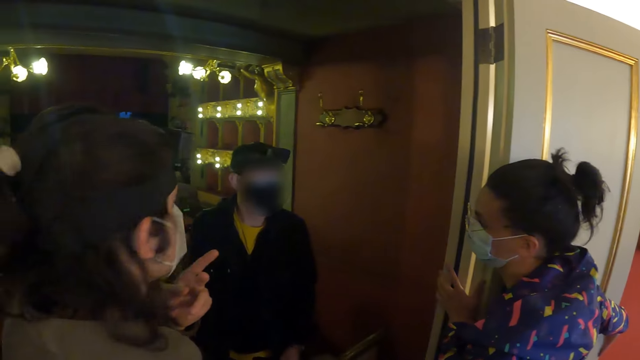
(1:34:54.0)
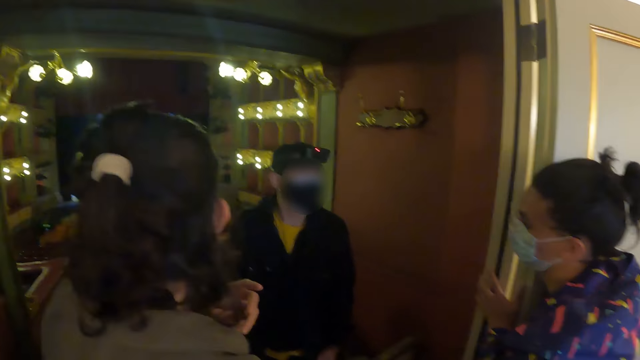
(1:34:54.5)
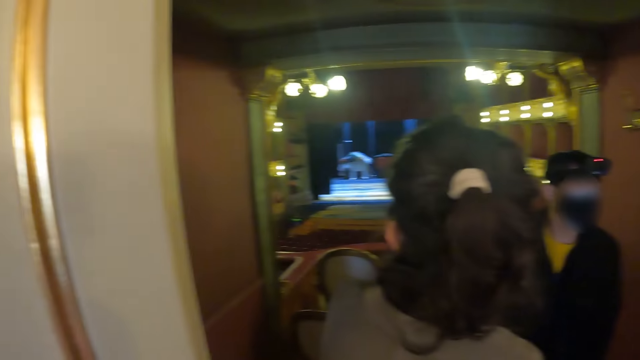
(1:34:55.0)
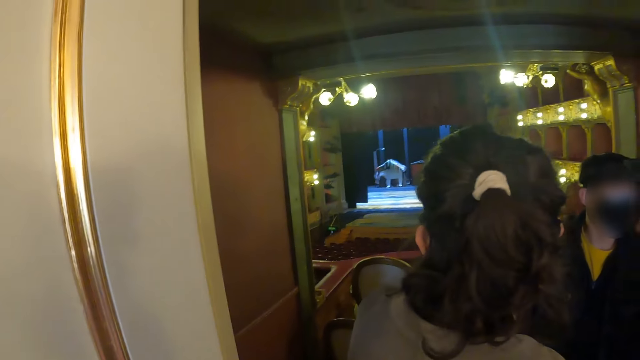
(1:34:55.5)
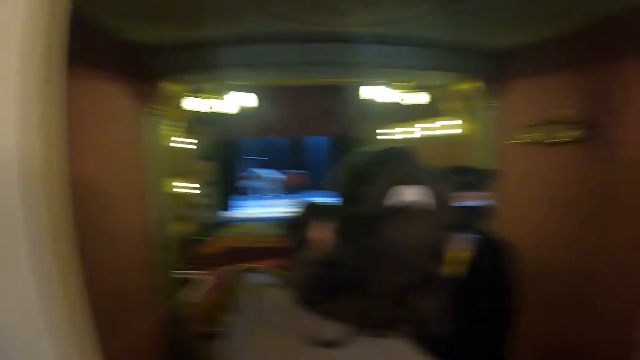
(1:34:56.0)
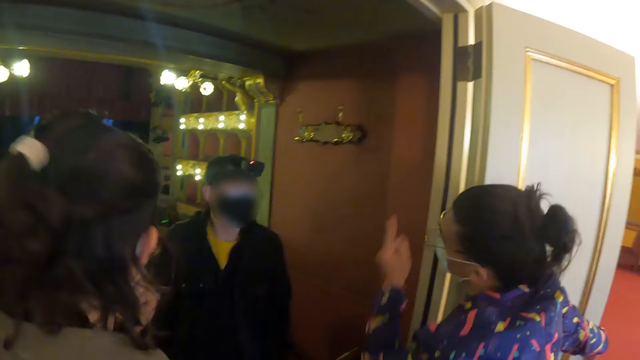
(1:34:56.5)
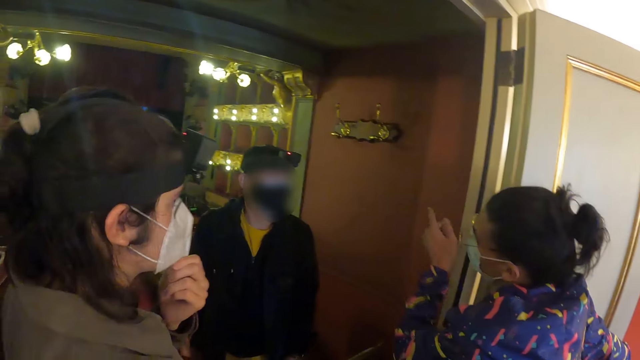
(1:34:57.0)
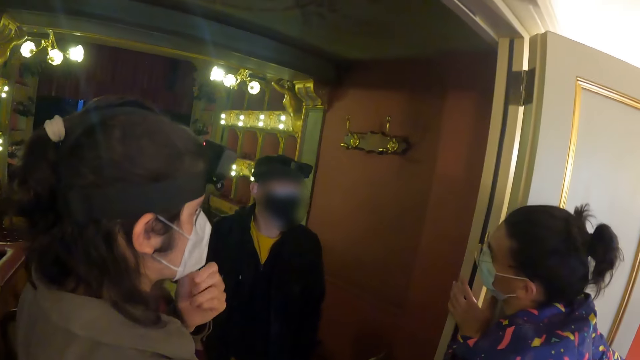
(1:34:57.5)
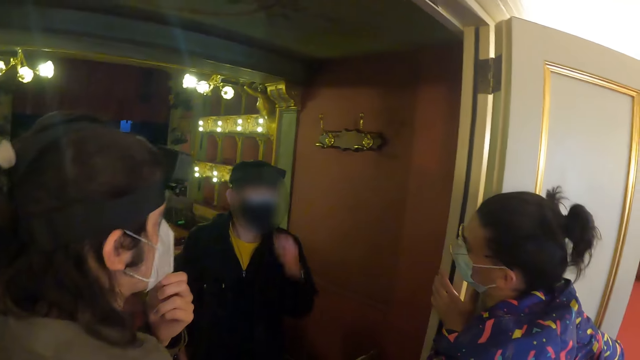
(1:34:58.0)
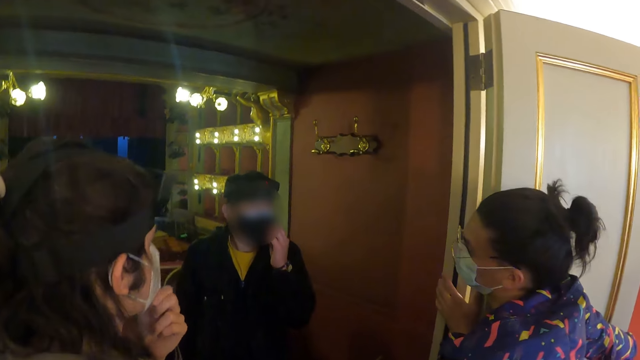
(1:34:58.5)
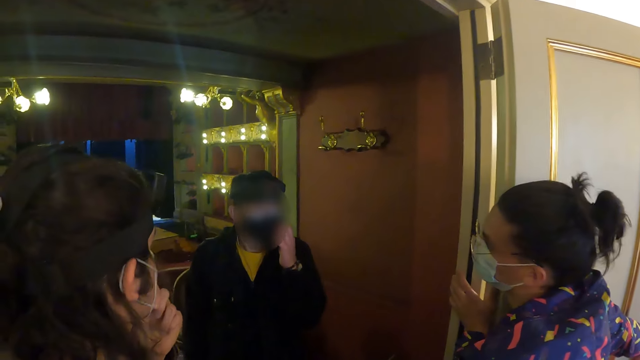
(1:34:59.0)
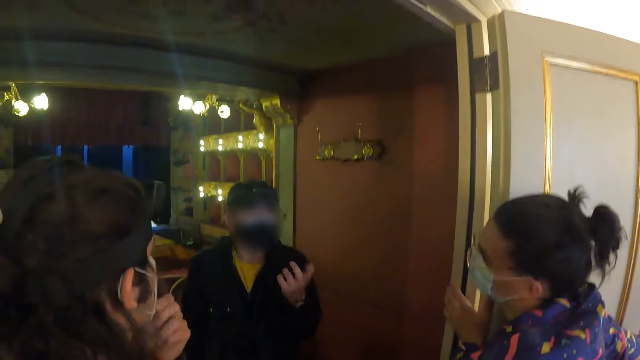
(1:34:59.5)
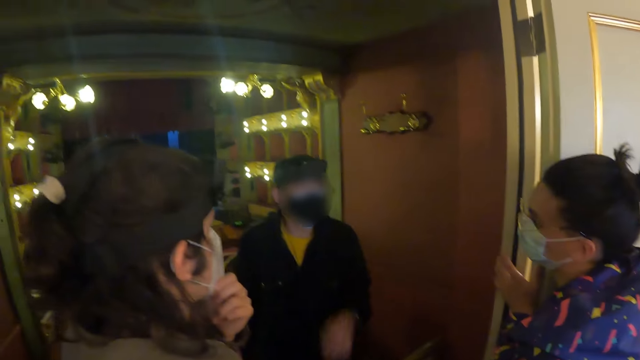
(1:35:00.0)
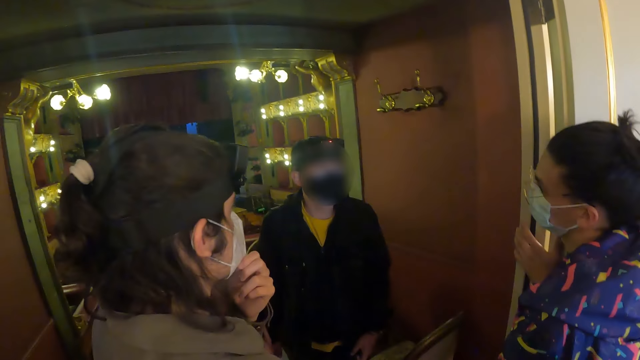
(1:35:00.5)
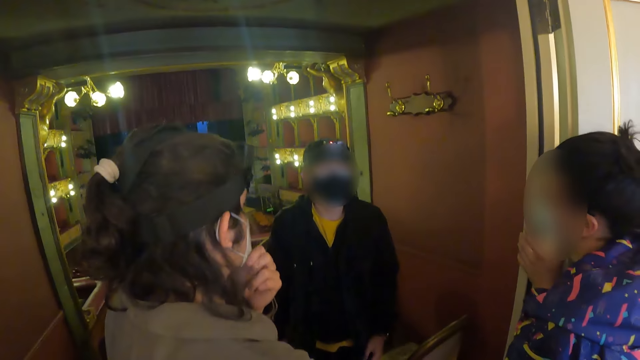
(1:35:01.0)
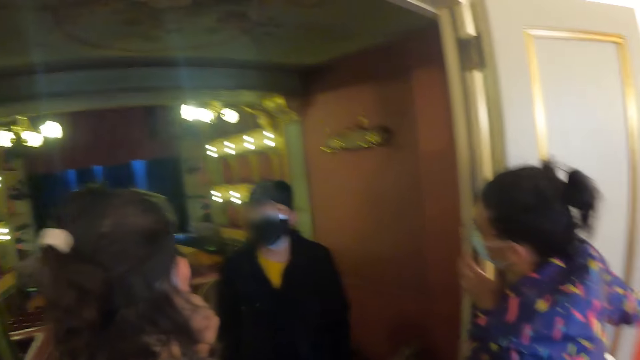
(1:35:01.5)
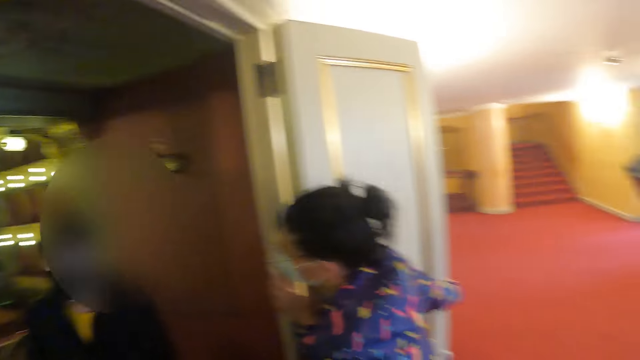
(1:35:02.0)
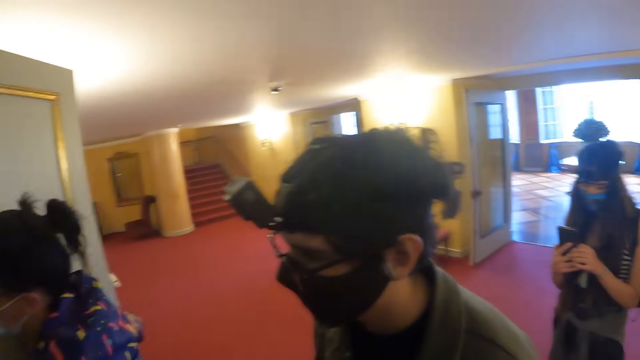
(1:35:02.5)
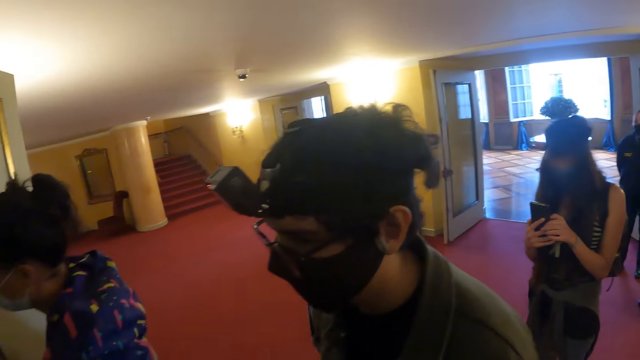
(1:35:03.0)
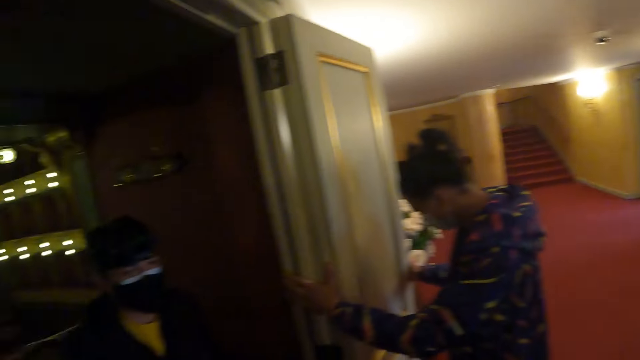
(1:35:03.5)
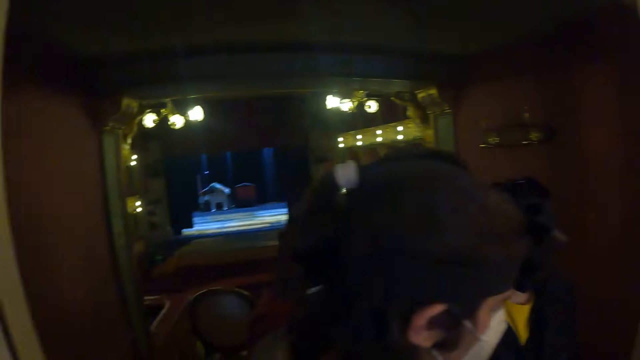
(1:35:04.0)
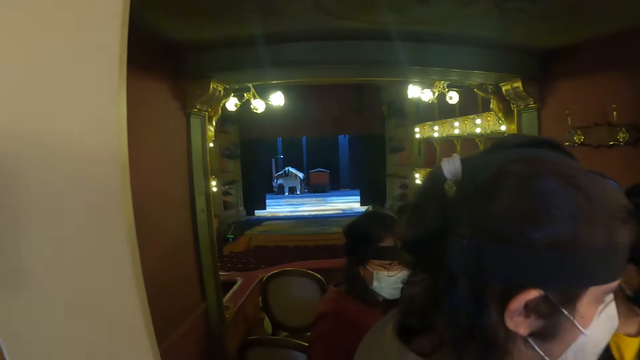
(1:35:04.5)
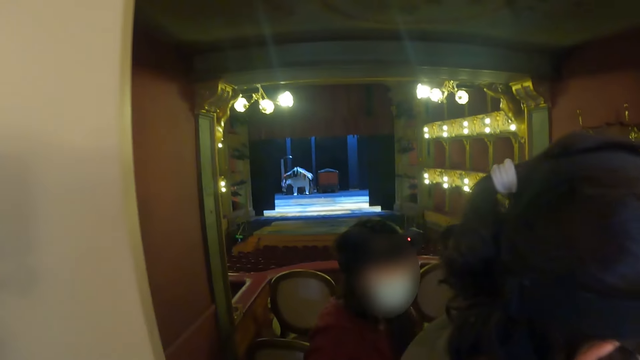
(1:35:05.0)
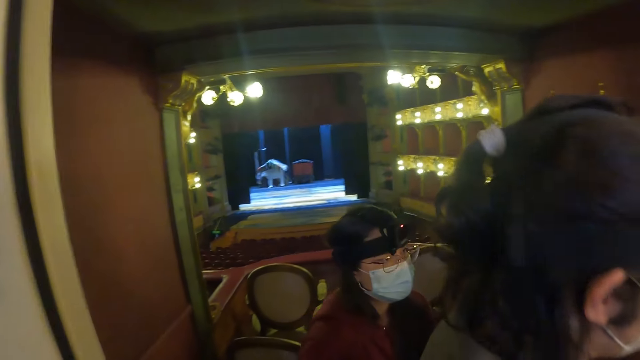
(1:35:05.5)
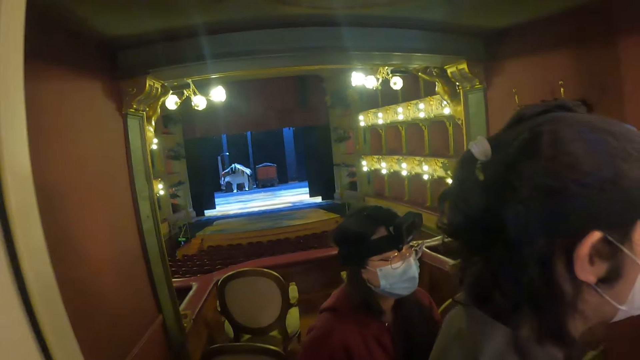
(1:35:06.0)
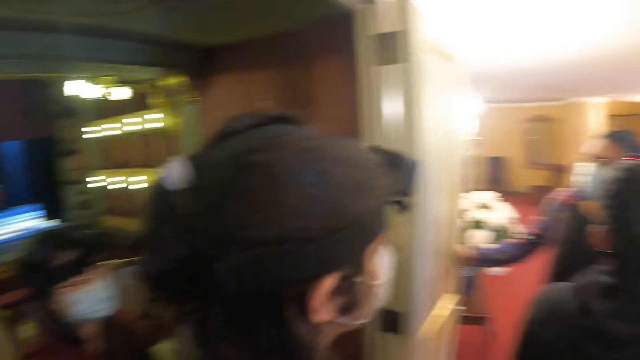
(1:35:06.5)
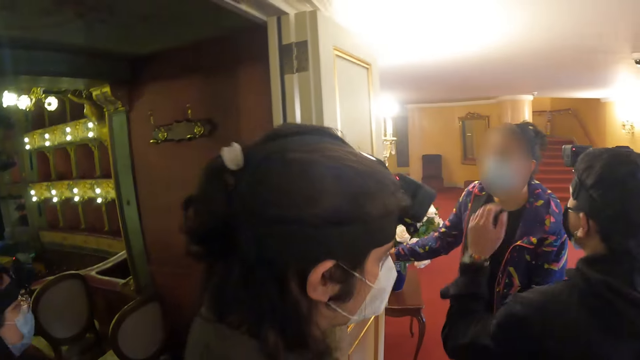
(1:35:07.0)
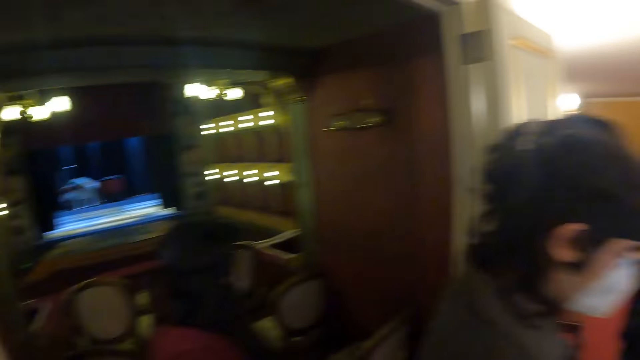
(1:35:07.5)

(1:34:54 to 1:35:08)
The camera wearer looks around the hall. A person moves her hand. The camera wearer stares at three people. They look around the hall. They stare in the room.

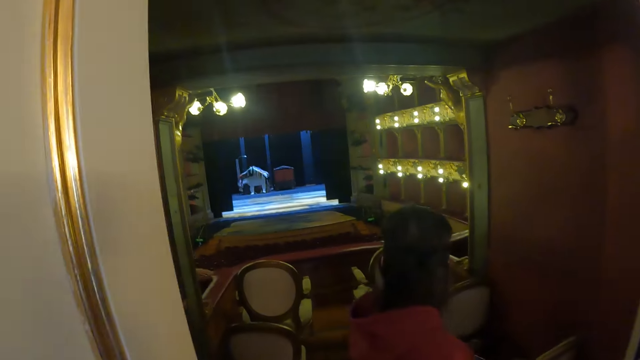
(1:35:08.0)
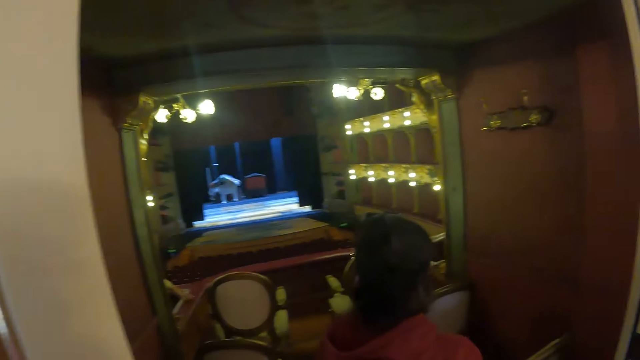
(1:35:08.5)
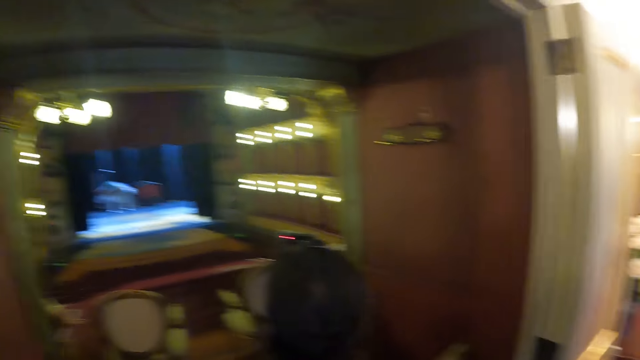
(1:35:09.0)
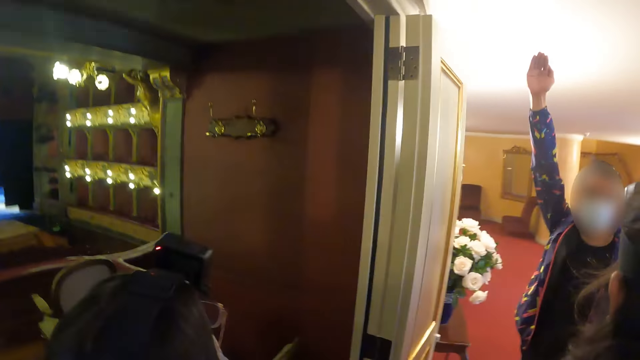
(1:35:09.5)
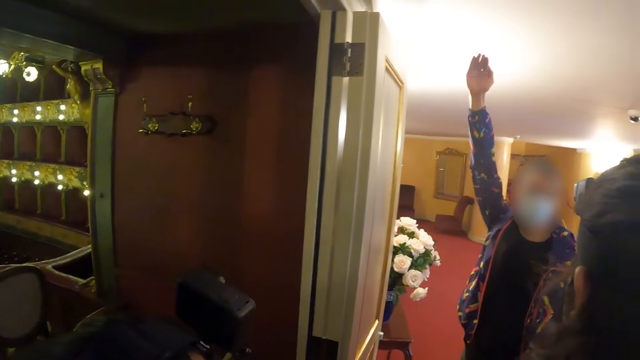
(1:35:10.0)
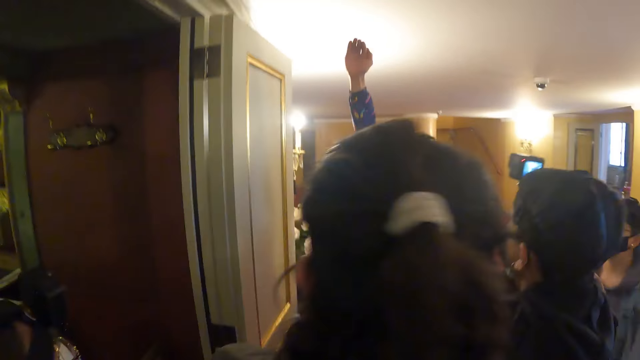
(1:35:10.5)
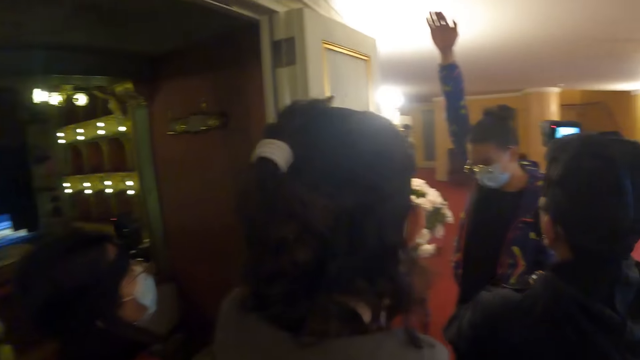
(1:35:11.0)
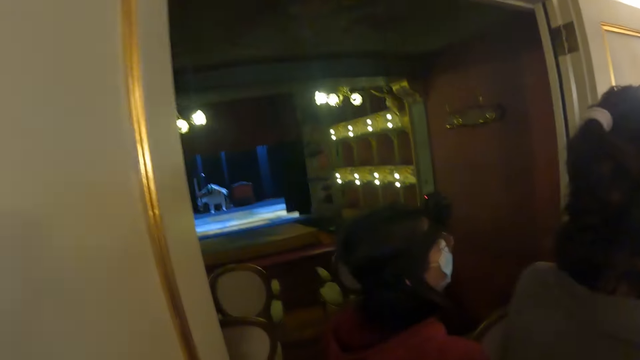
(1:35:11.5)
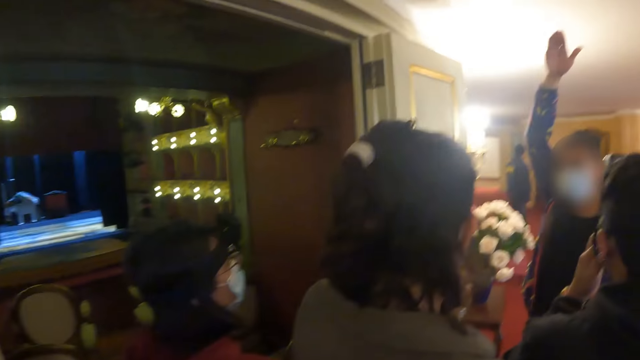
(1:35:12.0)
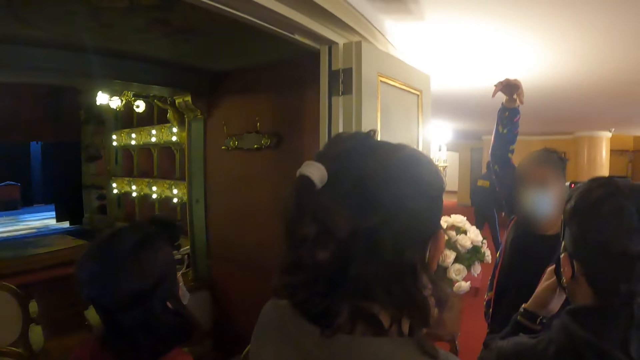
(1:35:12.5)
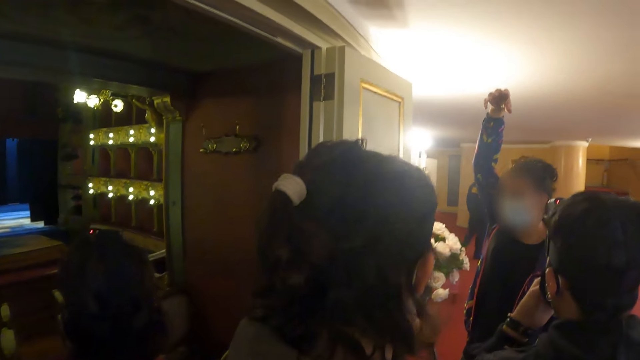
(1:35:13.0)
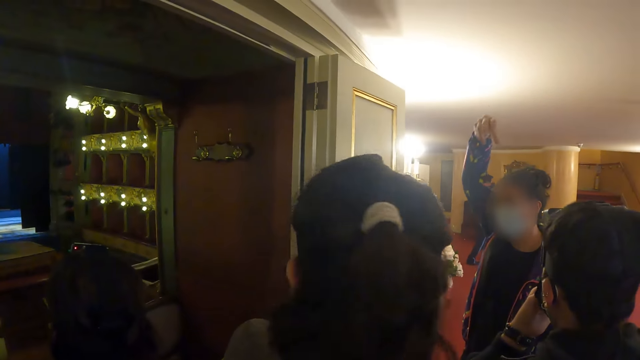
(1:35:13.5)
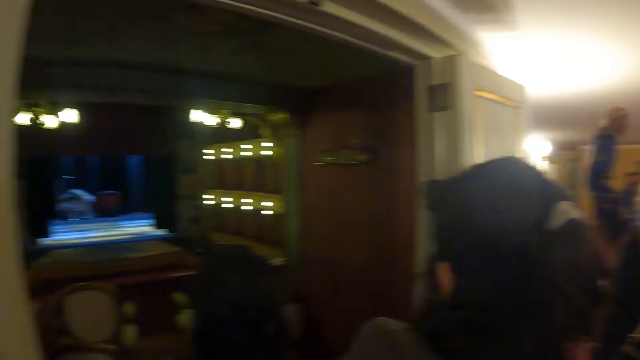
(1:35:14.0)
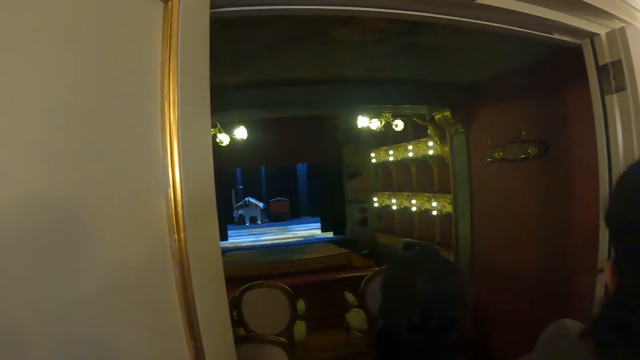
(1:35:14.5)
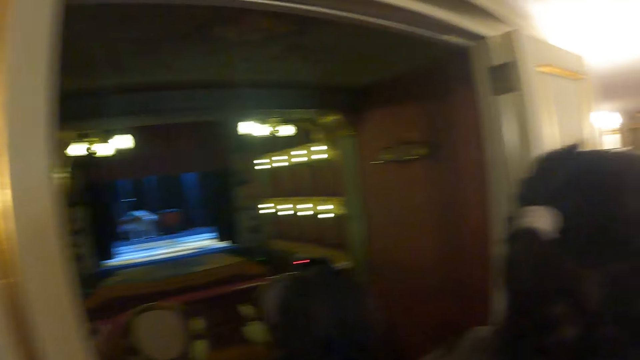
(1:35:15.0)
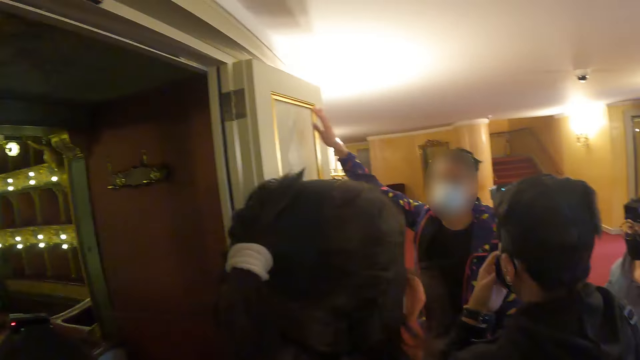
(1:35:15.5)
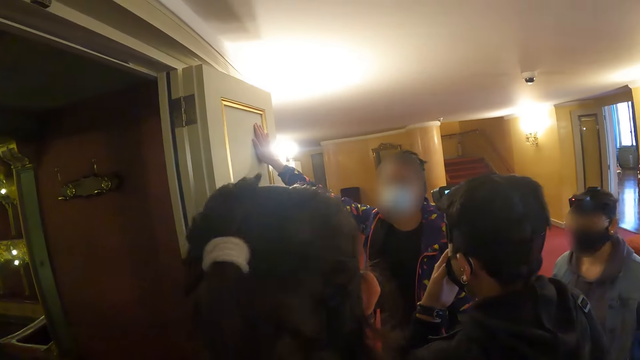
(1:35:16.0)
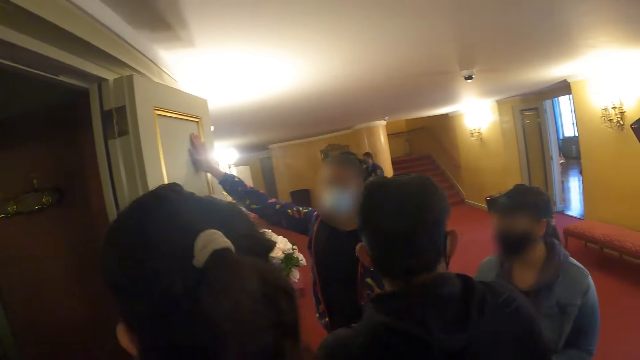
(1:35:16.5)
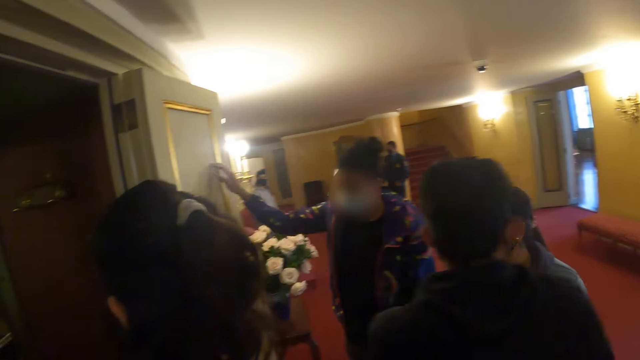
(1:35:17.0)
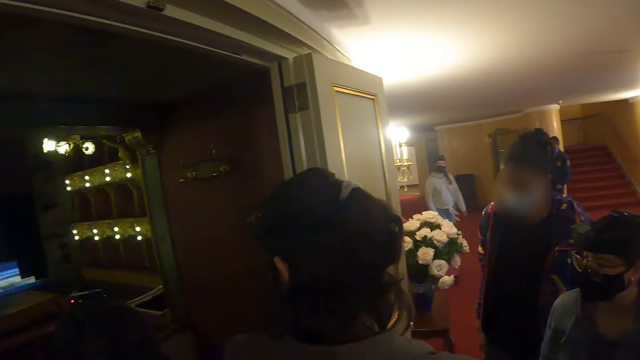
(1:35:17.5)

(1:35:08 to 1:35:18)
A person raises her hand. Another person straightens left right. The camera wearer looks around the hall.
